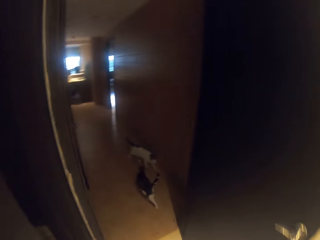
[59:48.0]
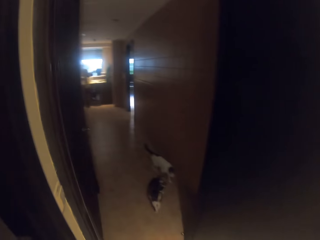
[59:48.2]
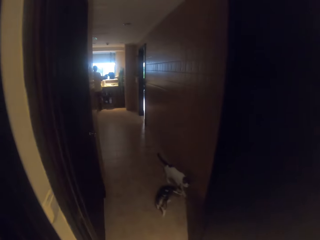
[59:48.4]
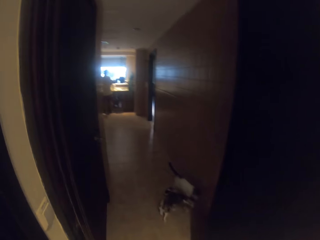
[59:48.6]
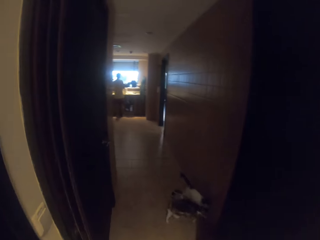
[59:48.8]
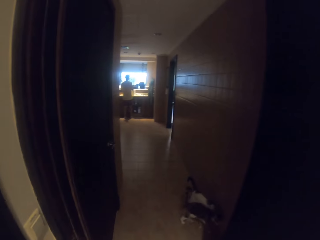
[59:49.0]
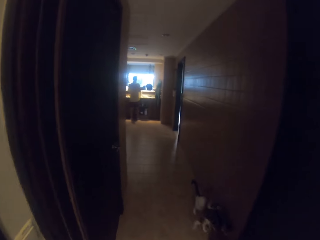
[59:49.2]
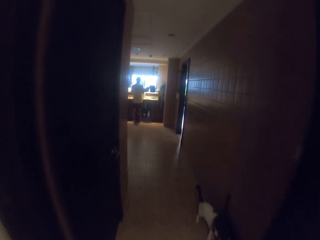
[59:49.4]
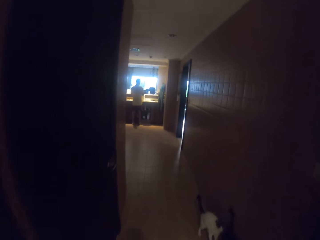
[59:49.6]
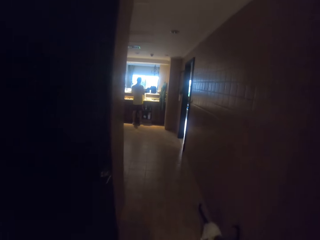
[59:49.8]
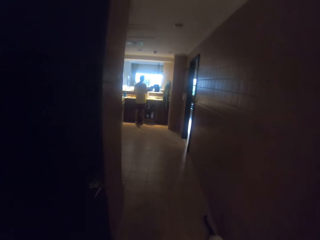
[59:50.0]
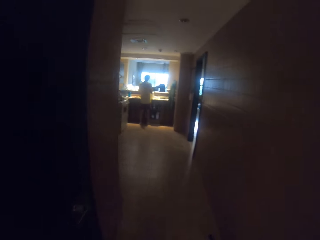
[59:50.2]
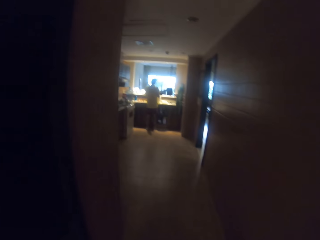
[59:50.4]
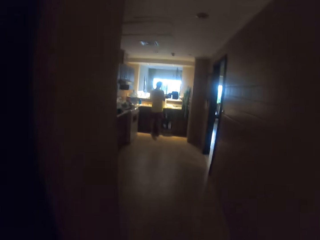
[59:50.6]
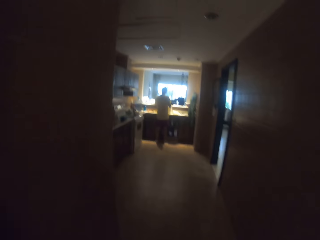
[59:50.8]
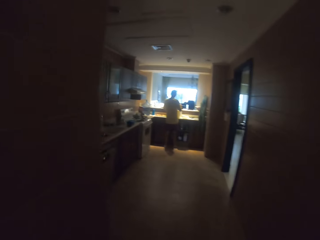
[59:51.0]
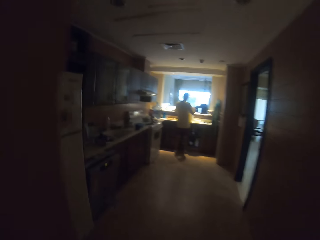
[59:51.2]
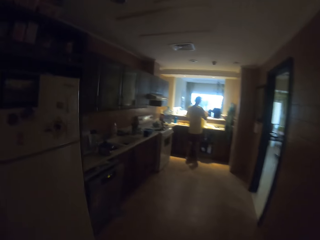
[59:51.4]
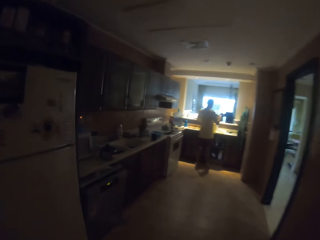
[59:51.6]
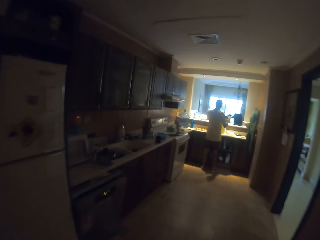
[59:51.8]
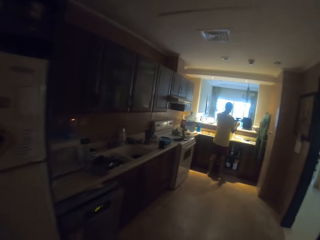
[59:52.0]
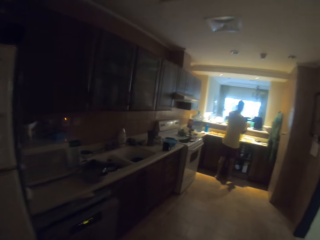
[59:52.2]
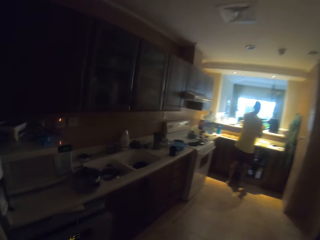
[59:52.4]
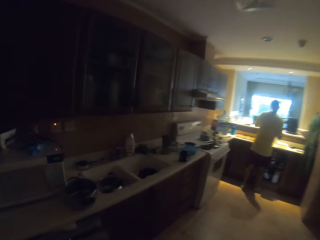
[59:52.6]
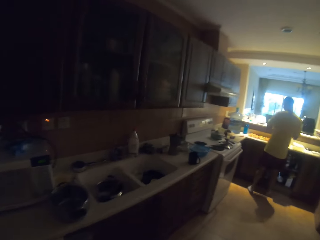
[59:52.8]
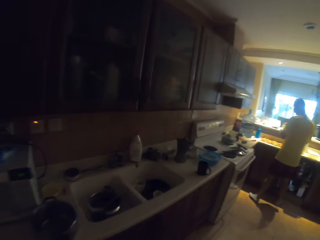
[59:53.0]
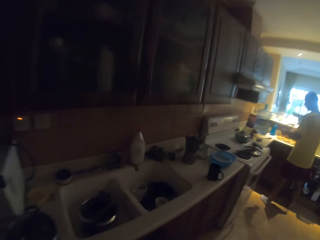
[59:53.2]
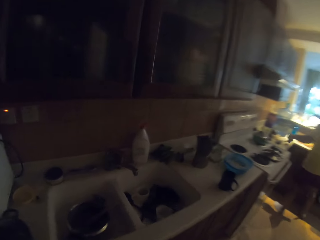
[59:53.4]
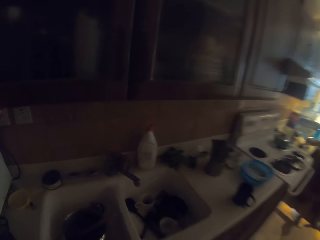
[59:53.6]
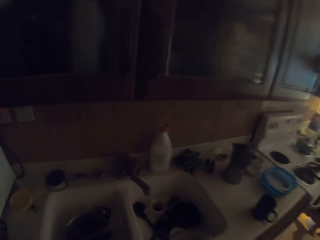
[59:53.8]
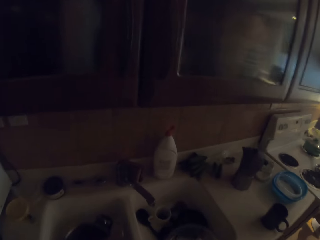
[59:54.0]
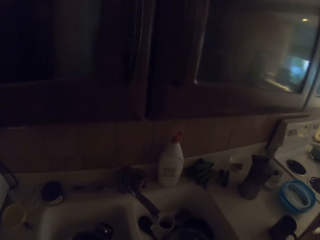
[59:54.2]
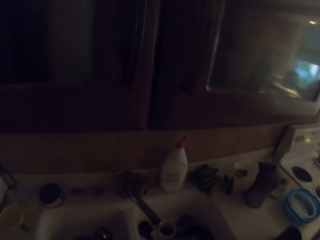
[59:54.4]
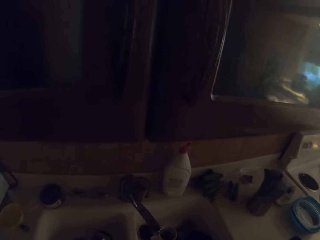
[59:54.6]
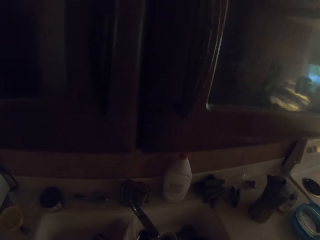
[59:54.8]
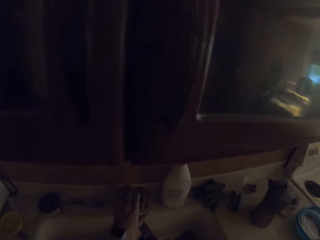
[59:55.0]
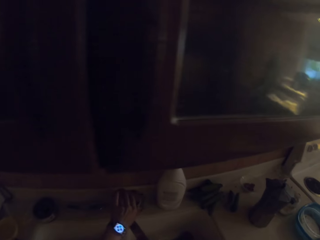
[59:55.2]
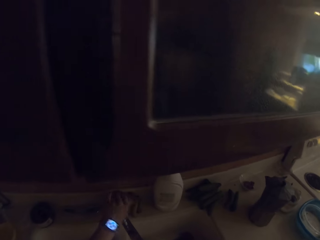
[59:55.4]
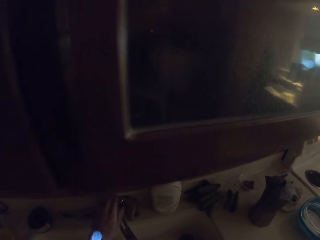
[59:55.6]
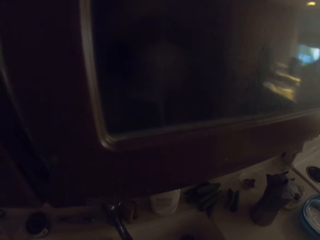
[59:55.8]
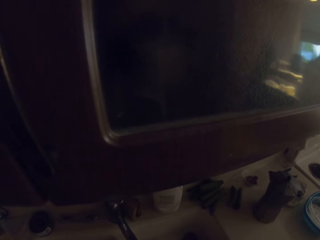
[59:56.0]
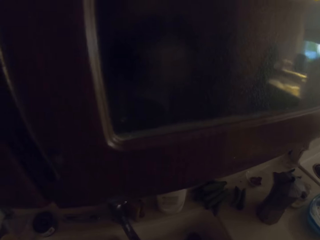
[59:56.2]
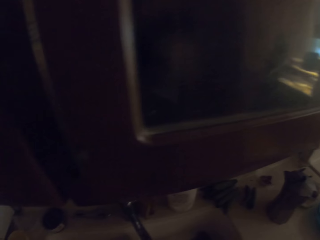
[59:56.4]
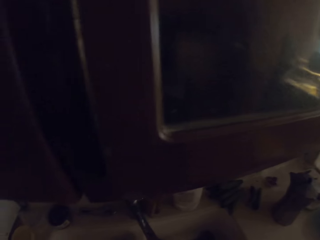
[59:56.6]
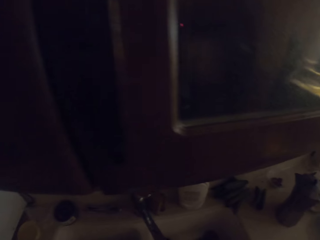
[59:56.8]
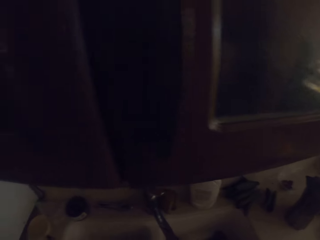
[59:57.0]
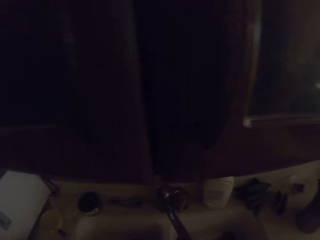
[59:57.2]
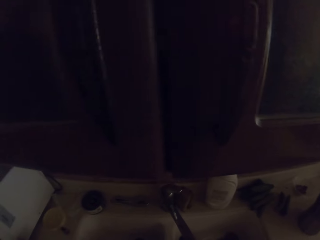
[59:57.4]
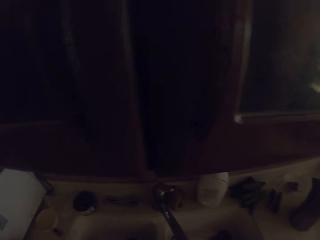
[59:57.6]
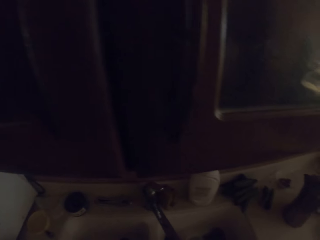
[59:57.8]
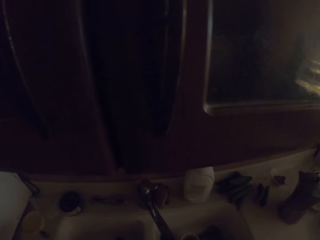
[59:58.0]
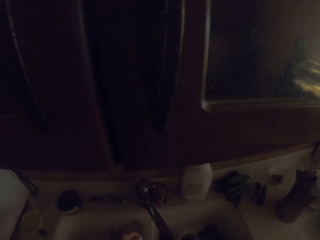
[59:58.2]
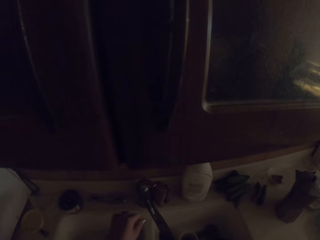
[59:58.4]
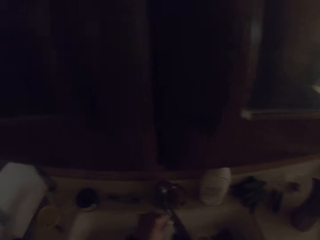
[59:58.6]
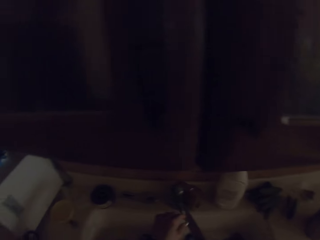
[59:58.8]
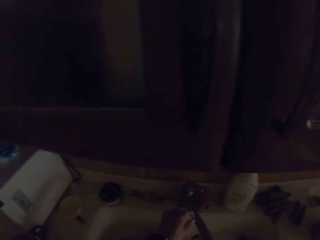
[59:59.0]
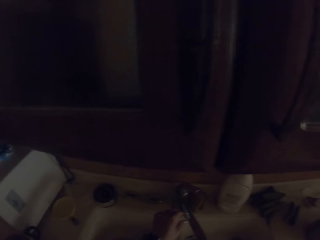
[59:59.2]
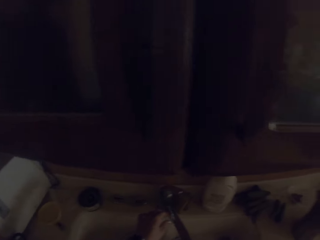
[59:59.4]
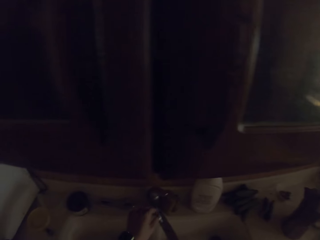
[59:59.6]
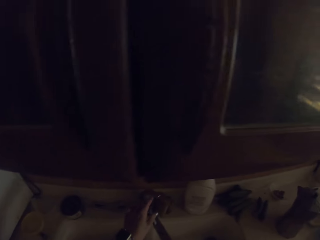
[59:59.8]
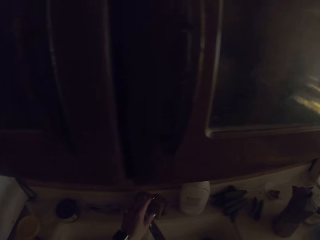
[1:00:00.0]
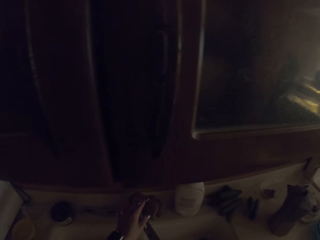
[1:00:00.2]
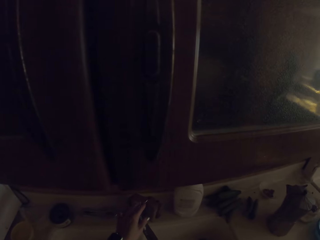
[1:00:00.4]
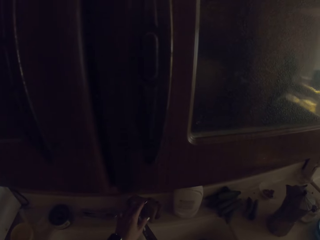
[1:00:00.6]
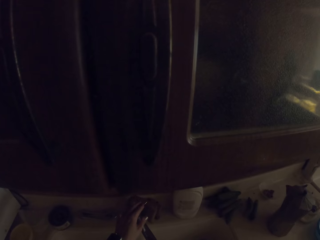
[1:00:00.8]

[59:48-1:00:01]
The camera wearer closes the store door. They walk along the kitchen corridor. They open a tap and wash hands. They do something.

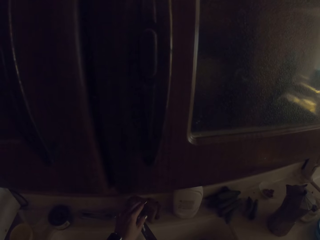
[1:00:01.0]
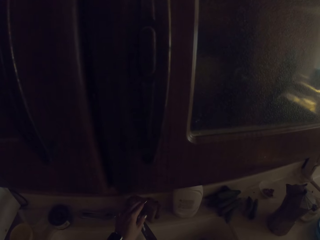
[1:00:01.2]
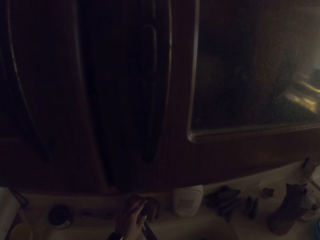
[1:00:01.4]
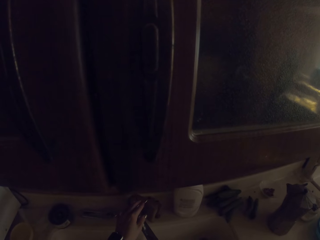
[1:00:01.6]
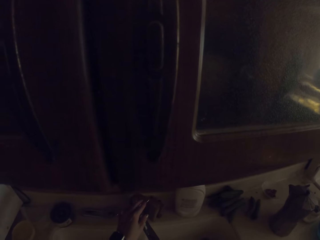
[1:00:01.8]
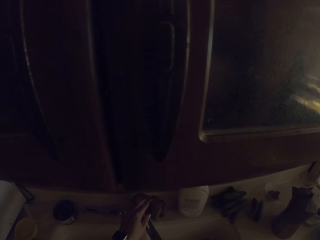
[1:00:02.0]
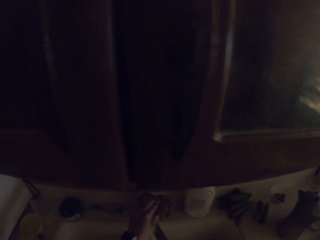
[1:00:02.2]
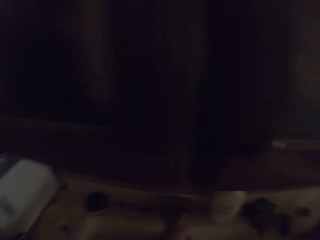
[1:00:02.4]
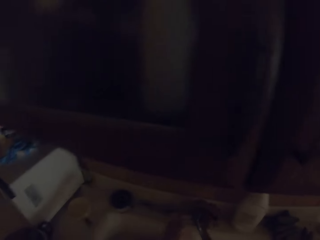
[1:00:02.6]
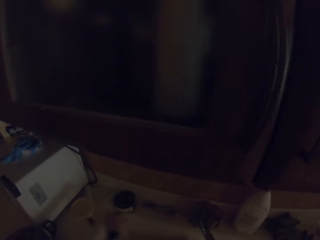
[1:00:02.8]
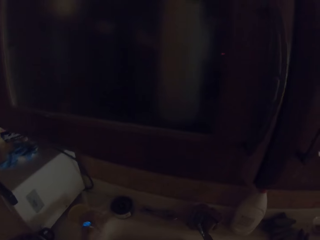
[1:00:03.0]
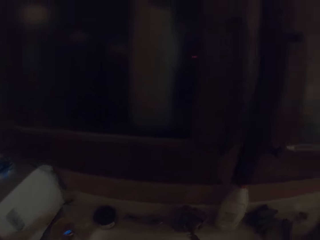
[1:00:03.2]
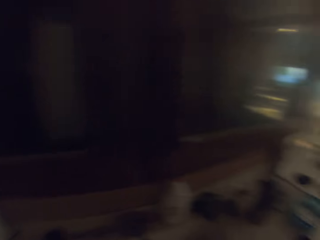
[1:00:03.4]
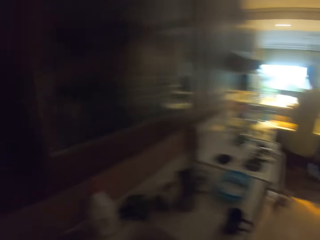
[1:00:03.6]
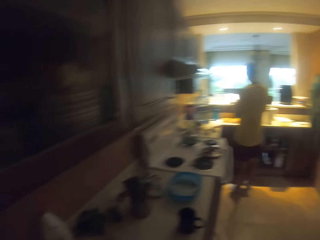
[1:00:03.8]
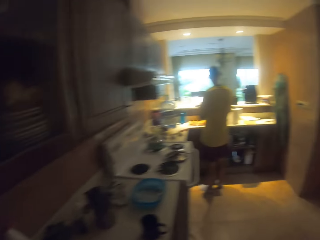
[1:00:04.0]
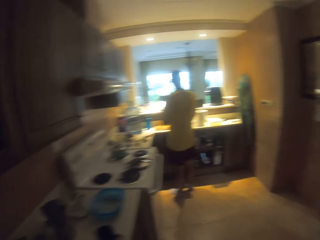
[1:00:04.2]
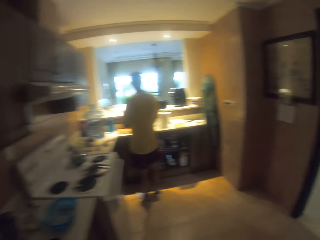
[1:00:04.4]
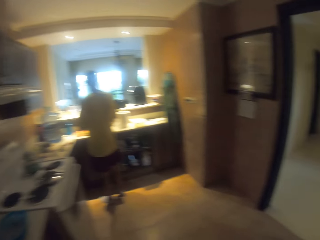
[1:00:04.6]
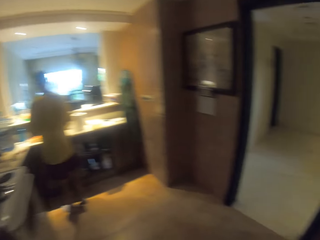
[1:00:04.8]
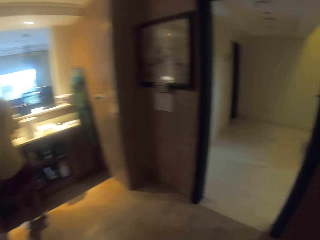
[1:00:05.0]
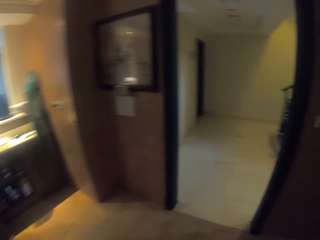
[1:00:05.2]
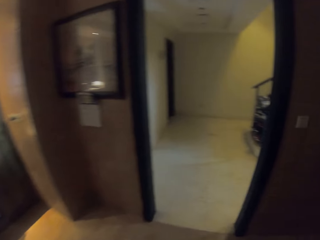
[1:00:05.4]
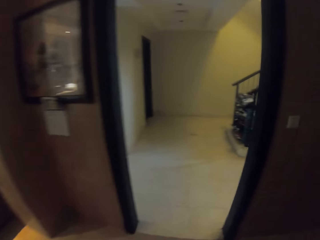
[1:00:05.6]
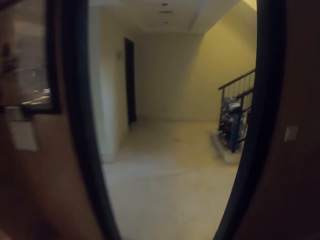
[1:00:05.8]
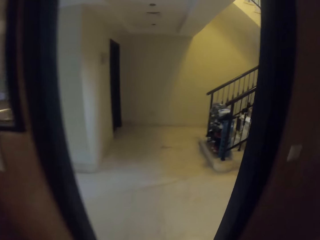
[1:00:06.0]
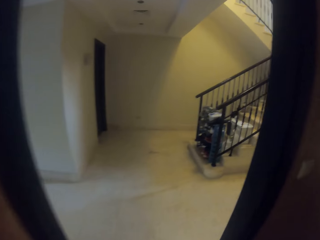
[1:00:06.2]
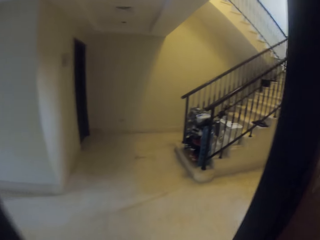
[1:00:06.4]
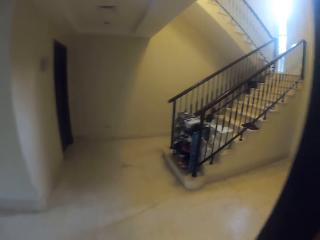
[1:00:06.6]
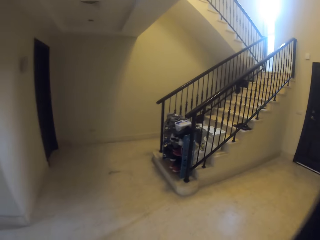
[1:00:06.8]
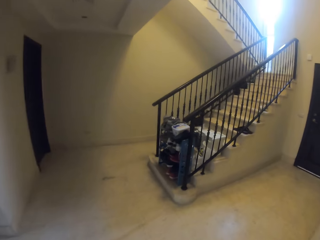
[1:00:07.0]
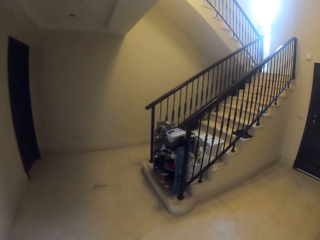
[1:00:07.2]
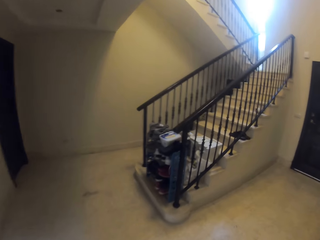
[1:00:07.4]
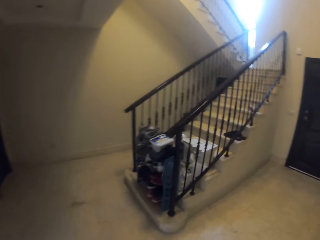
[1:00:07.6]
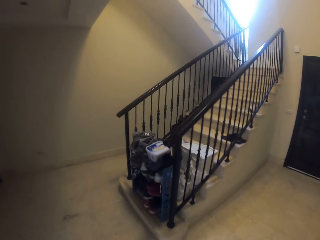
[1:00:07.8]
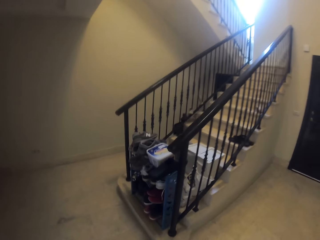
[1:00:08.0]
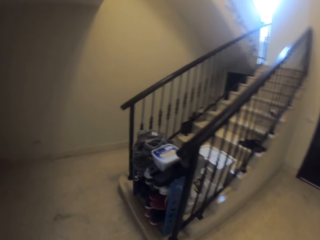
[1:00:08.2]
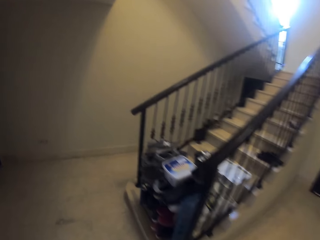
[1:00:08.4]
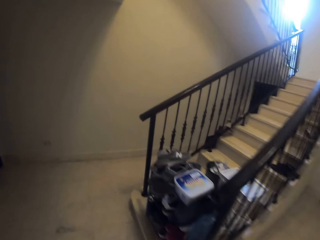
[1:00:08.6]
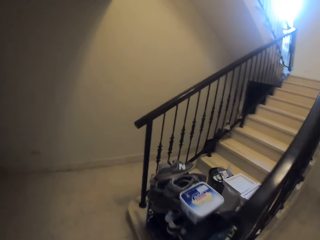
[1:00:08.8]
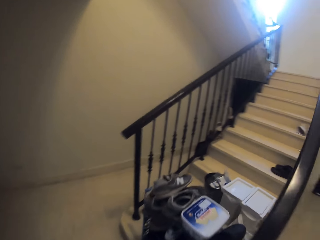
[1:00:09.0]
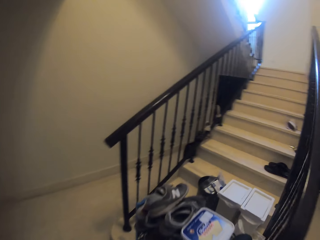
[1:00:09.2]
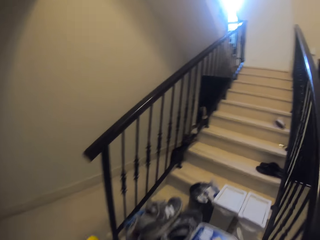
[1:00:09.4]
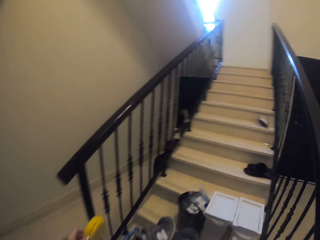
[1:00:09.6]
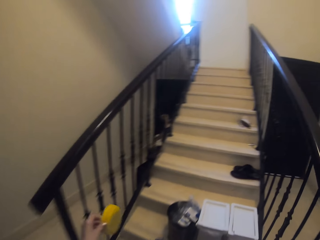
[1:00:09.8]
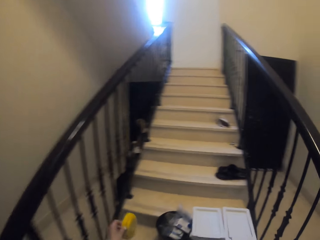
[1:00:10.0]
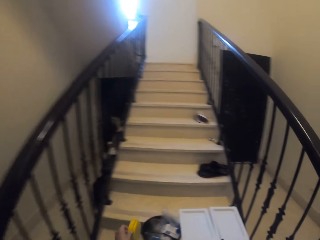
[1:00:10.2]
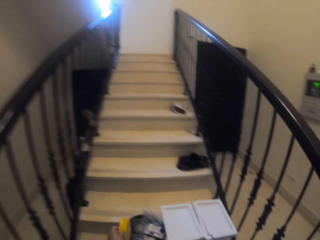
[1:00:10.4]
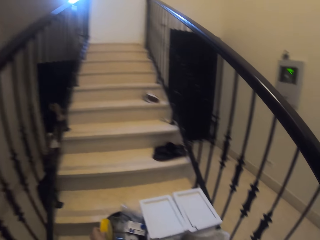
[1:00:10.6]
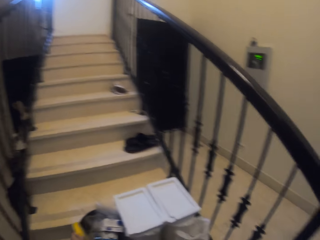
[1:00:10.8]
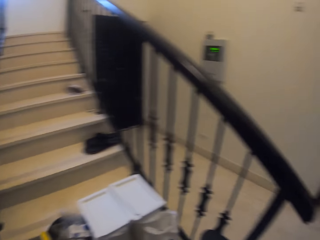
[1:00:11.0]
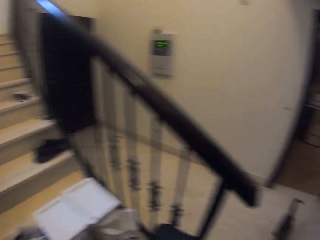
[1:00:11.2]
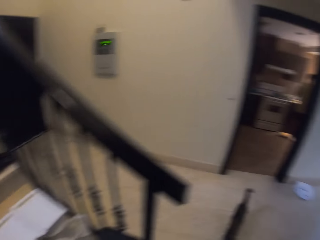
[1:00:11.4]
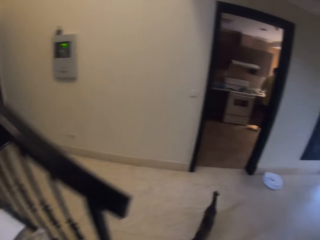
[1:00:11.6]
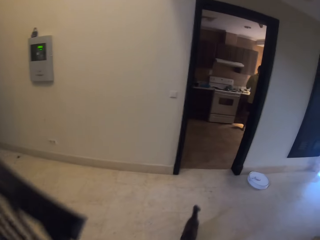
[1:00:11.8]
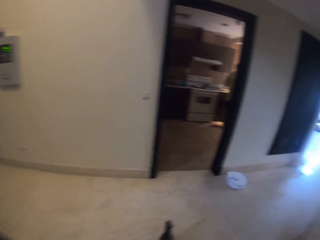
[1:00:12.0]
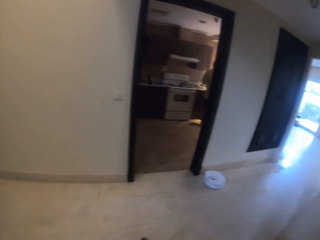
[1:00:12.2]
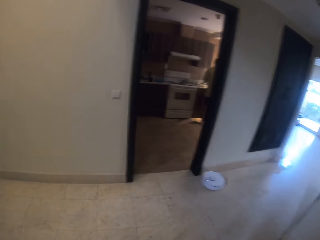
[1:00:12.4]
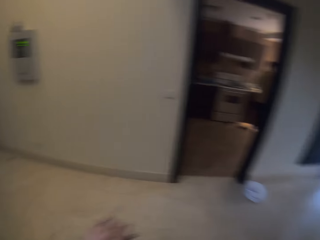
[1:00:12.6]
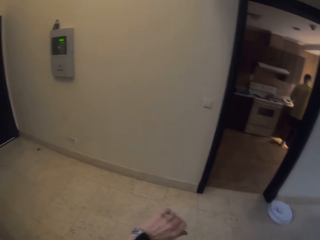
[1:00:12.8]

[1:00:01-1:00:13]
The camera wearer closes the tap. They walk out of the kitchen. They put a lid in a bucket.
